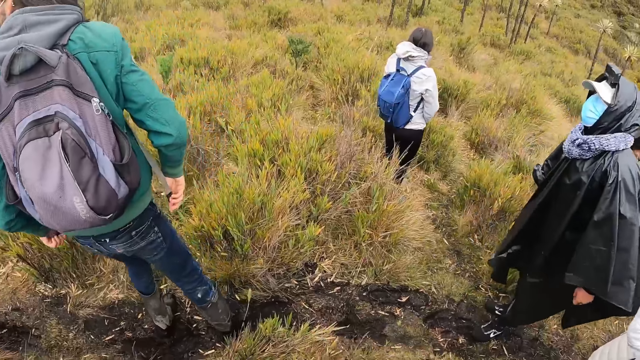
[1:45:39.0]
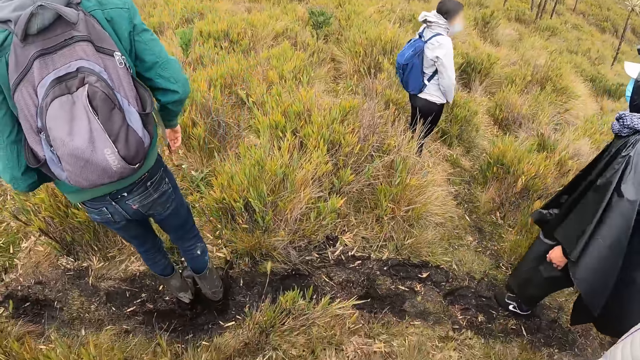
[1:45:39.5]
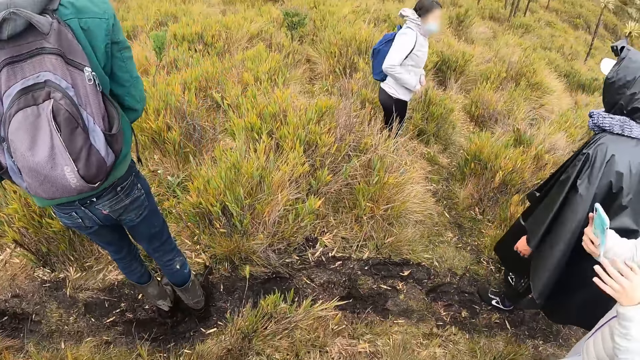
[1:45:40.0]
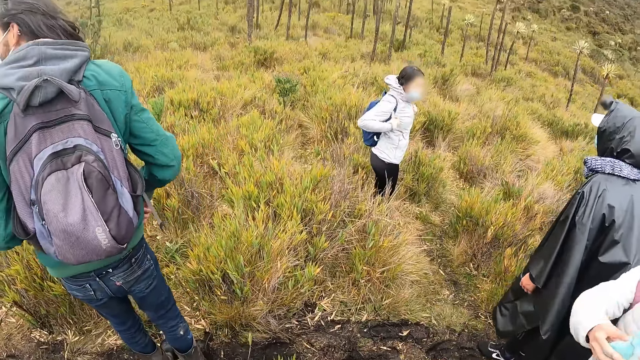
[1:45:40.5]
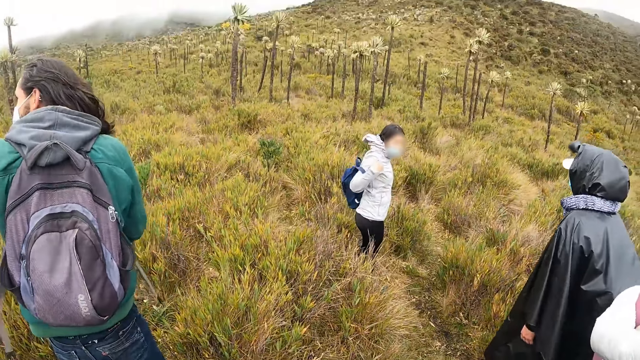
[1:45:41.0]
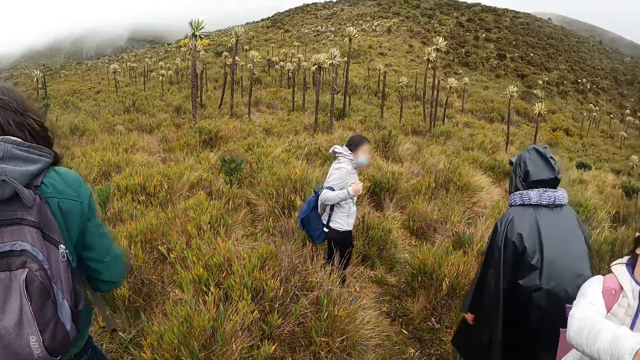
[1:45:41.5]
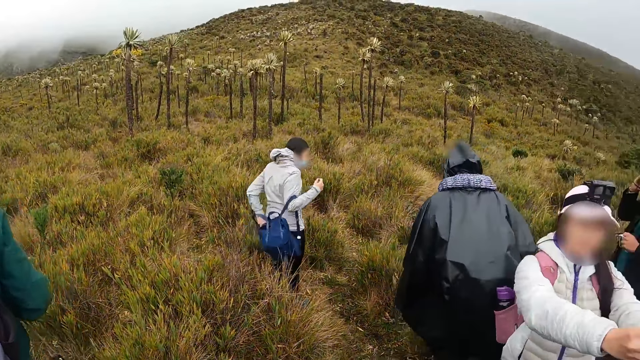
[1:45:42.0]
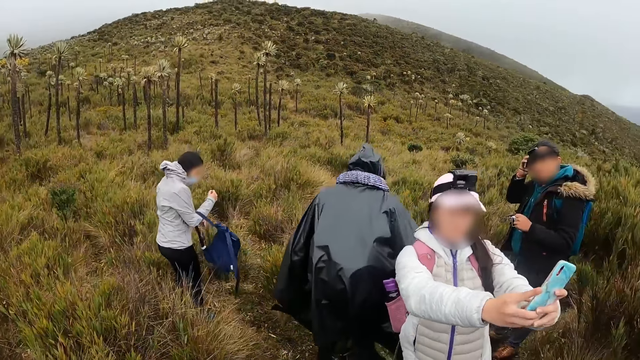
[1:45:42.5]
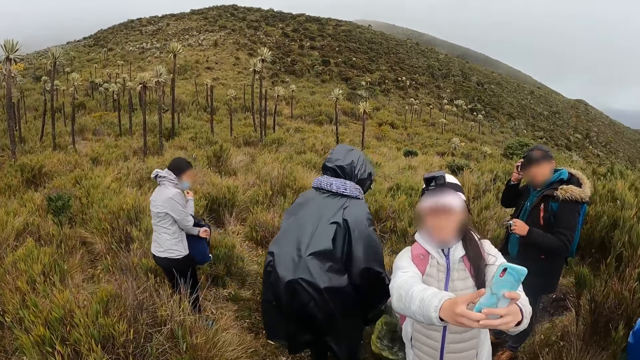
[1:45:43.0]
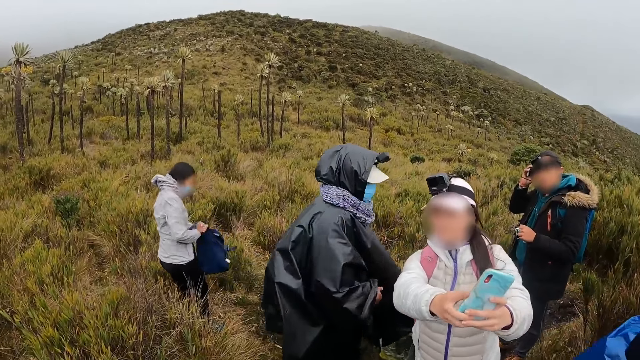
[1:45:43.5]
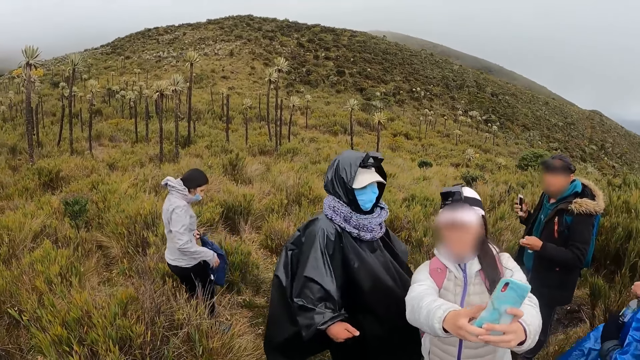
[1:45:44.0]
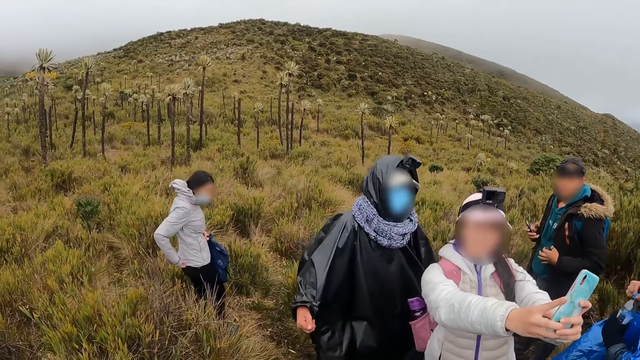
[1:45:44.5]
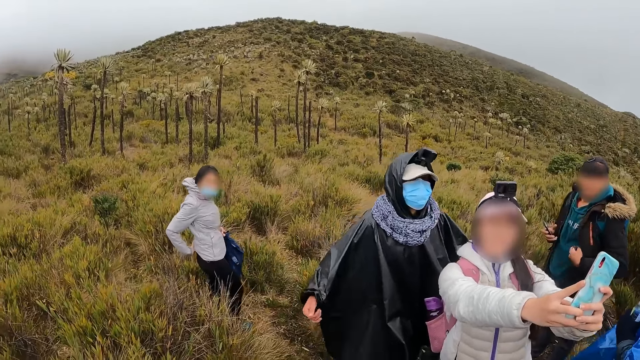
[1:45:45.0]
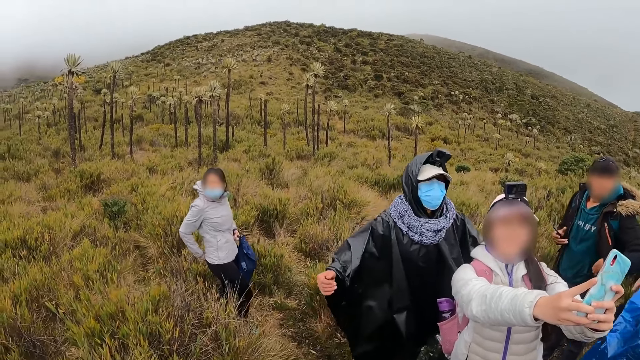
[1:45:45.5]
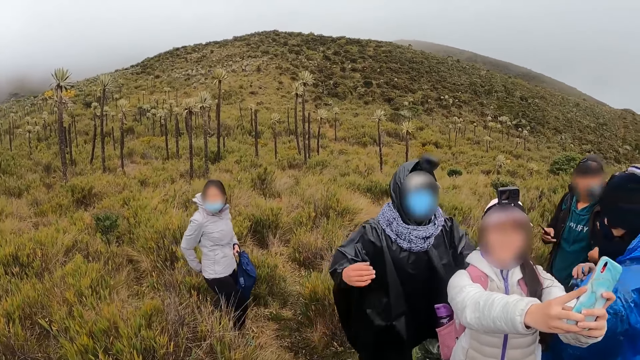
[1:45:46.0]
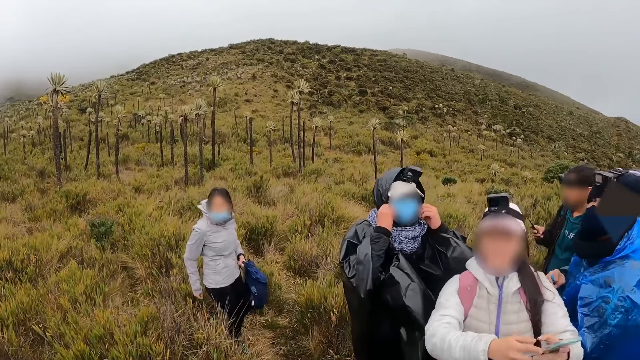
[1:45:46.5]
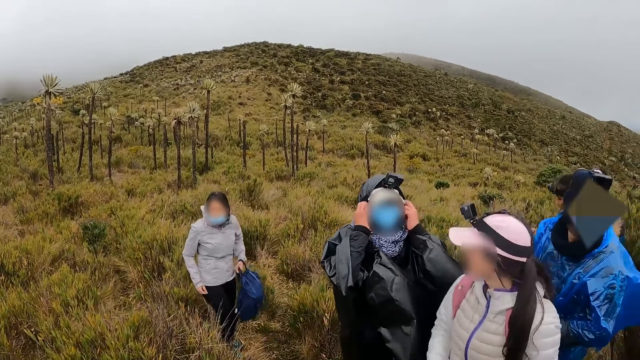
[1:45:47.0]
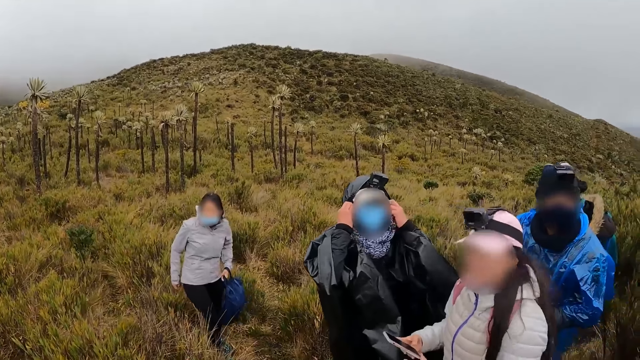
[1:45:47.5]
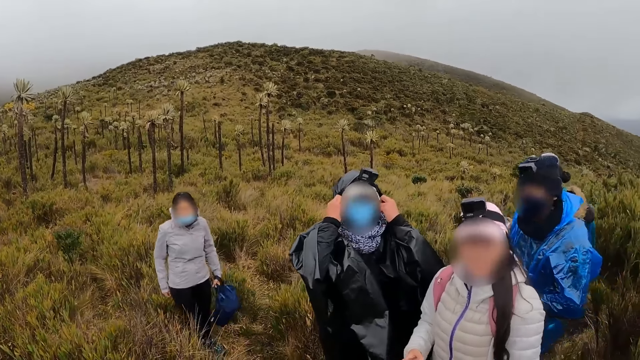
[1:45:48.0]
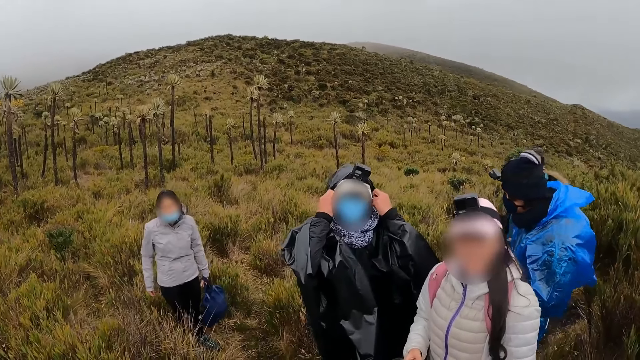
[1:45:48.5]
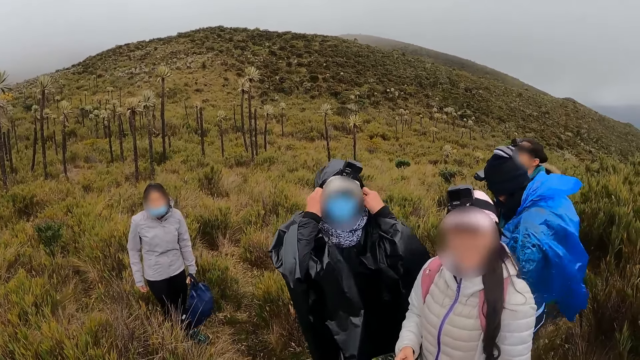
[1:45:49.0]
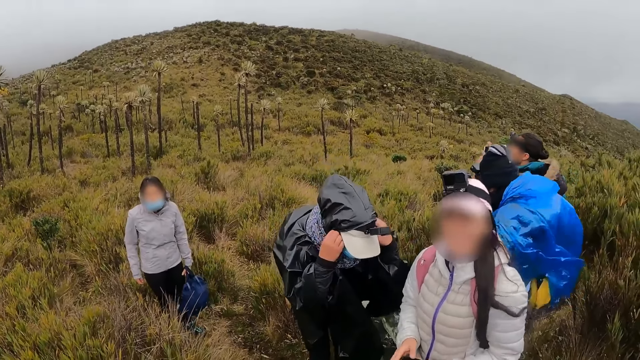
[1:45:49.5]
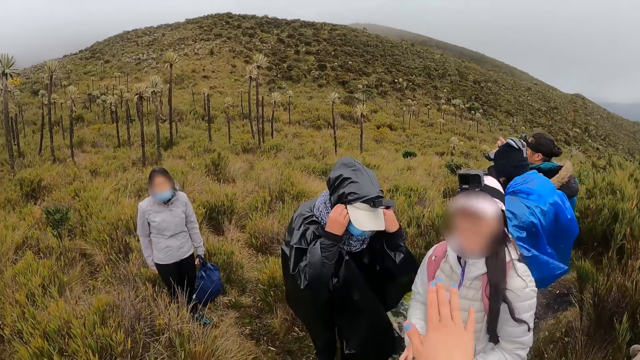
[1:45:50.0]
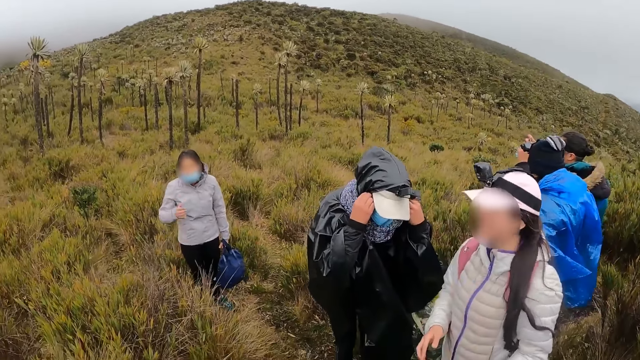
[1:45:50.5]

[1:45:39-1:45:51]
A woman takes off her bag from her back with both hands. A man adjusts his face mask with his hands. Another woman interacts with the man. The other woman interacts with the camera wearer.

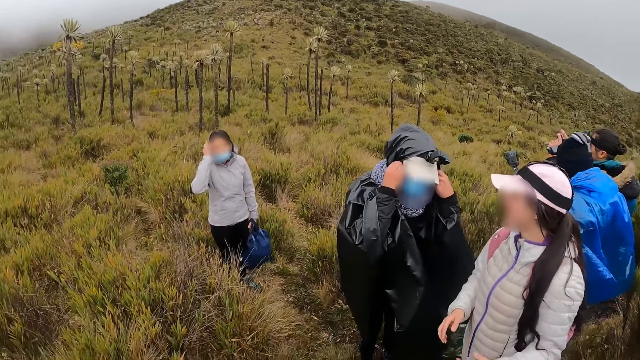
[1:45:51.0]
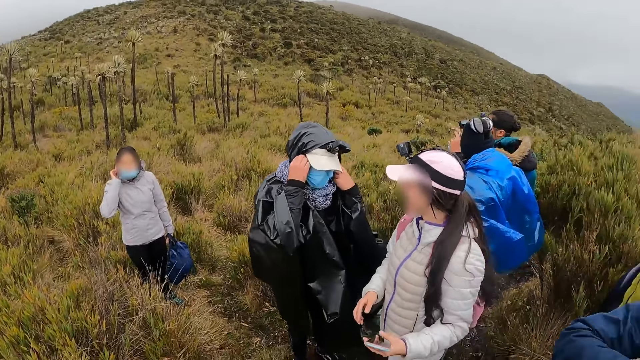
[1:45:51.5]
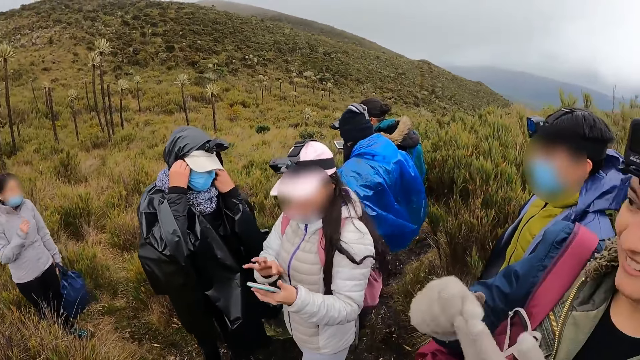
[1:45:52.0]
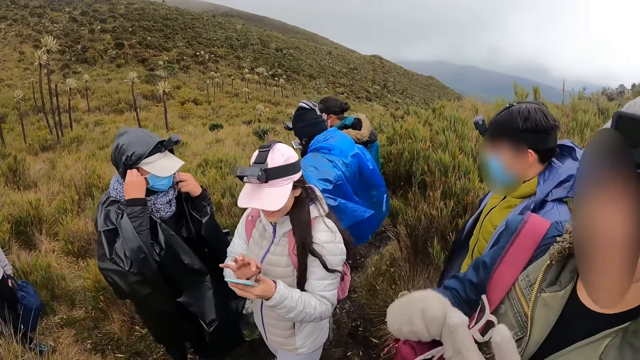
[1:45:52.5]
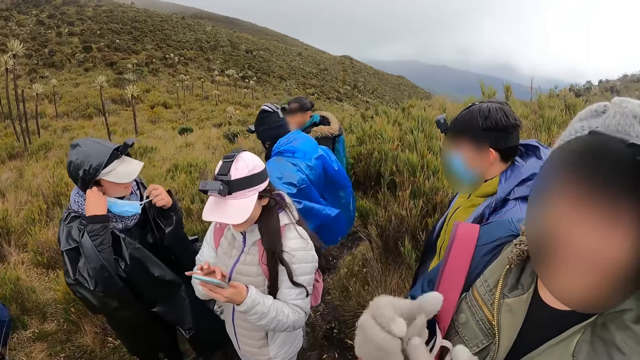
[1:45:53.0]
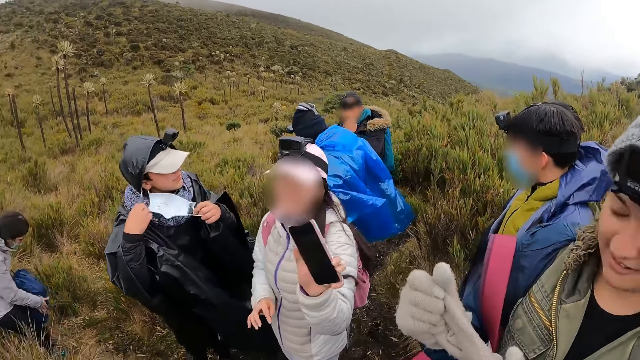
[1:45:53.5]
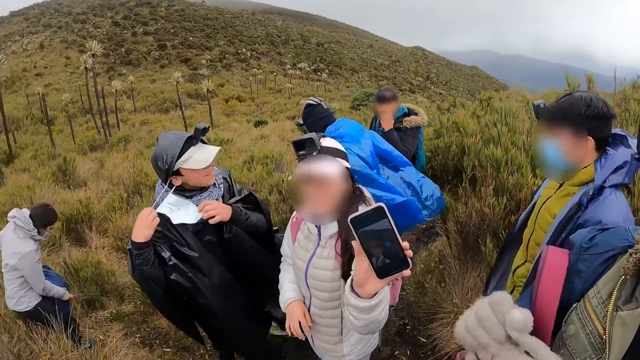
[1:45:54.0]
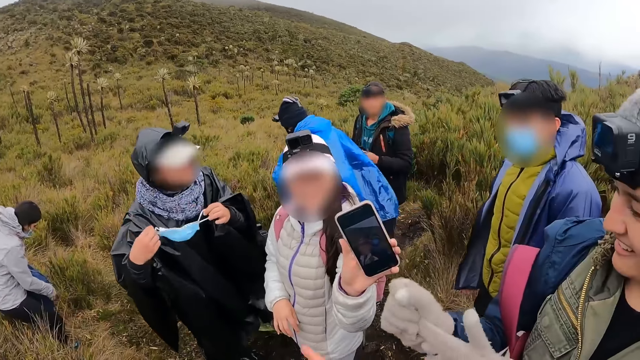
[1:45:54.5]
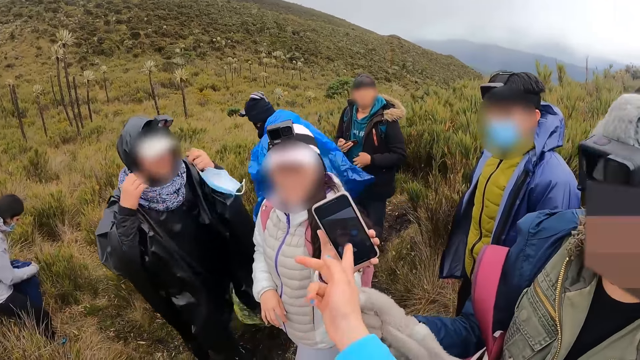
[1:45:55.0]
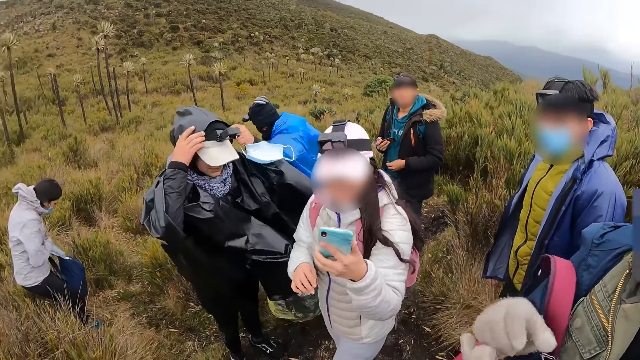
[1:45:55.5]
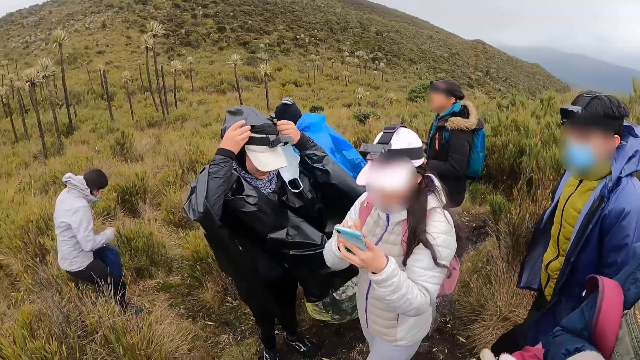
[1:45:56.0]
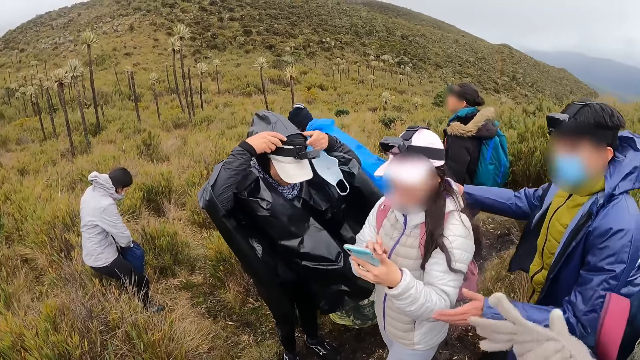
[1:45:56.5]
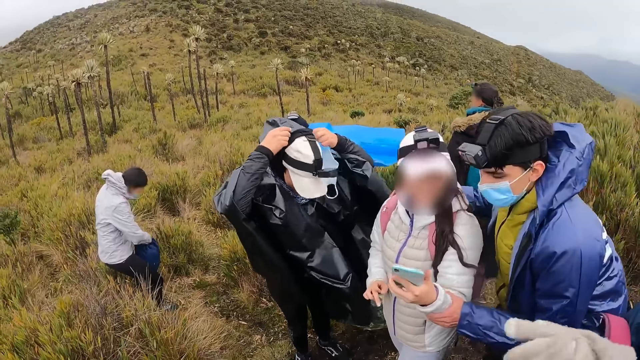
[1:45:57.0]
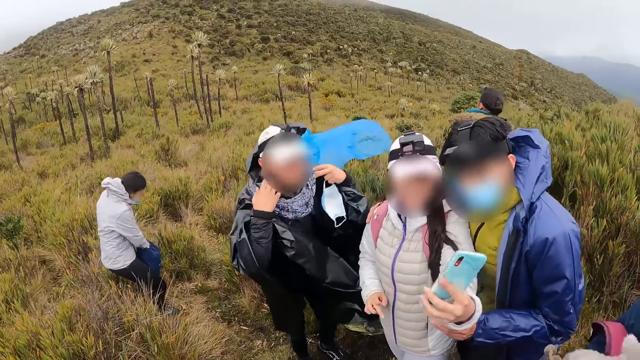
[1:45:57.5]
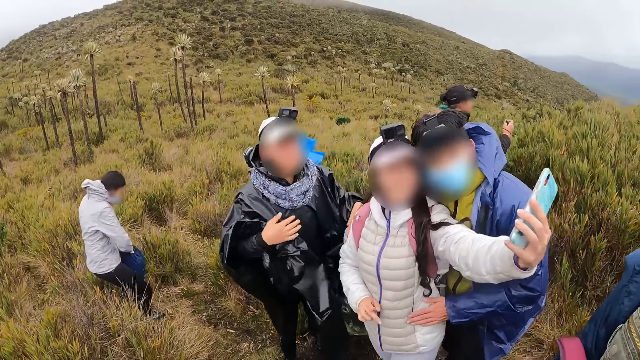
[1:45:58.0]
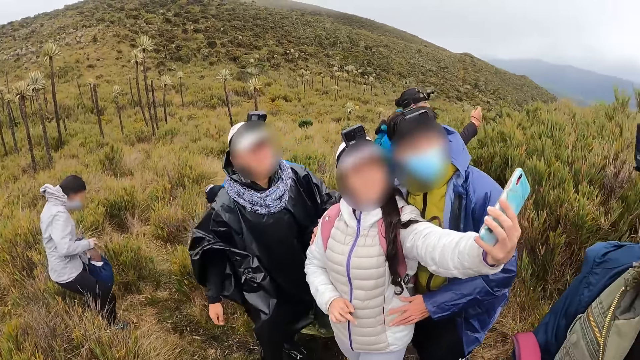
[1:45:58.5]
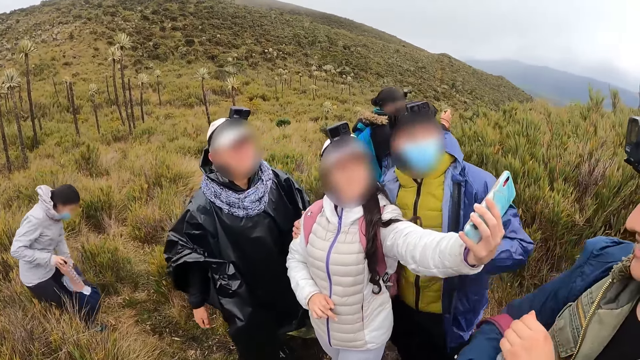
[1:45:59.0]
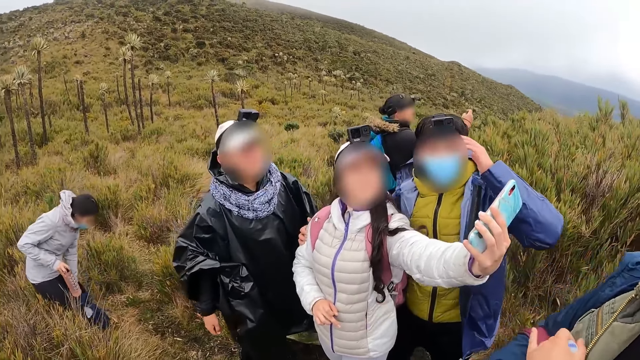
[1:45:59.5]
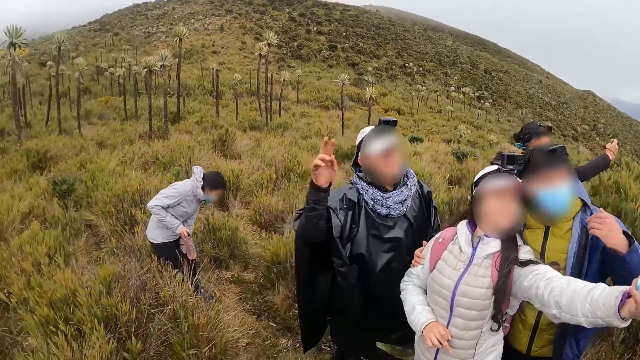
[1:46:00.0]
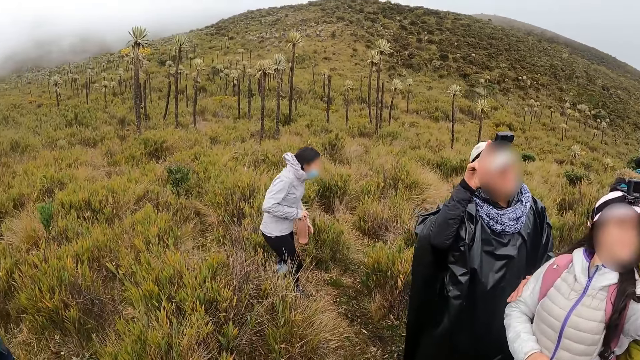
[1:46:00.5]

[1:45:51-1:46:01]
A woman interacts with the camera wearer. A man takes off his nose mask with both hands. Another woman interacts with the camera wearer. A third woman opens a bag with her right hand. The man holds a camera on his head with both hands. The second woman operates a phone with both hands. Another man holds the second woman with both hands. The third woman takes a bottle from the bag in her left hand with her right hand and drops the bag on the ground with her left hand.
